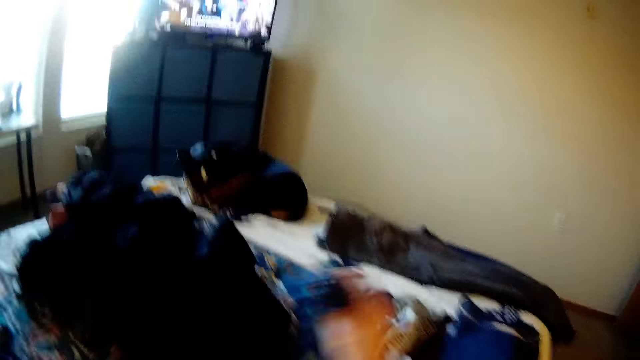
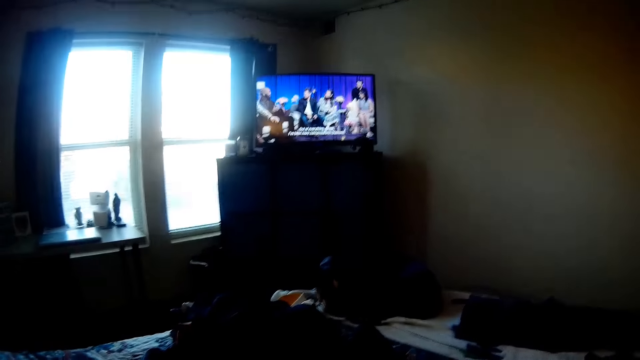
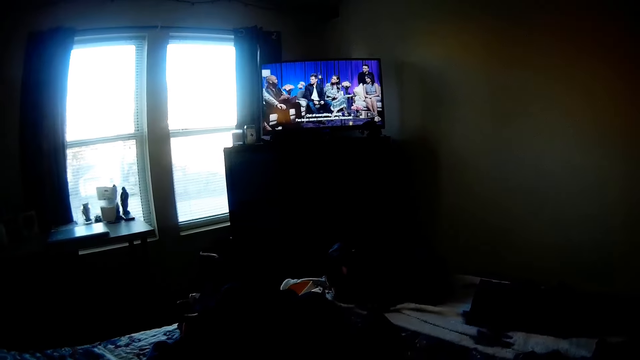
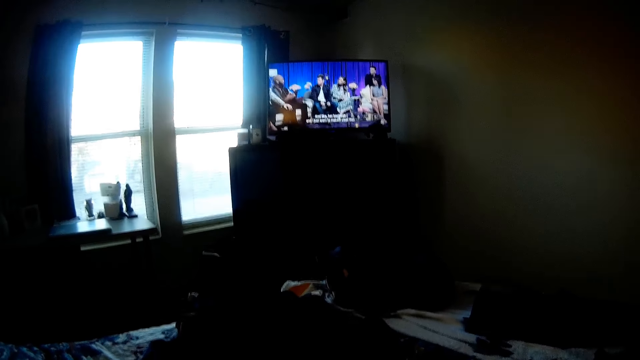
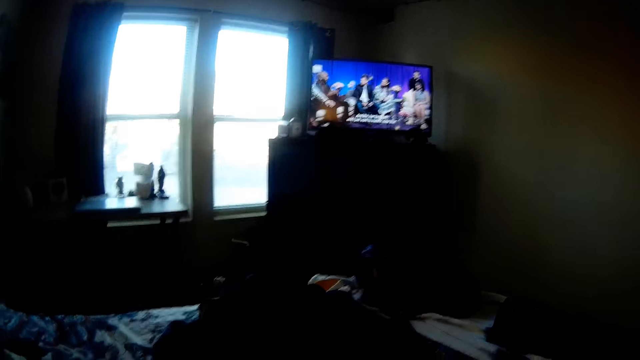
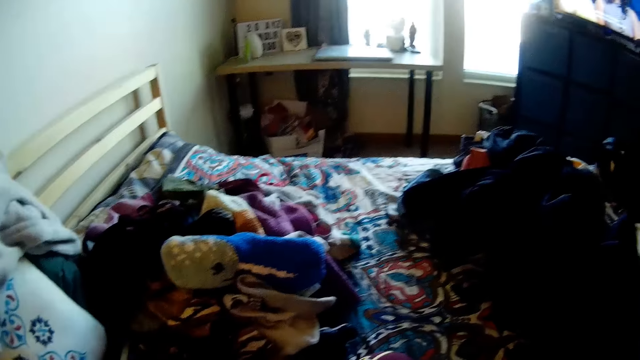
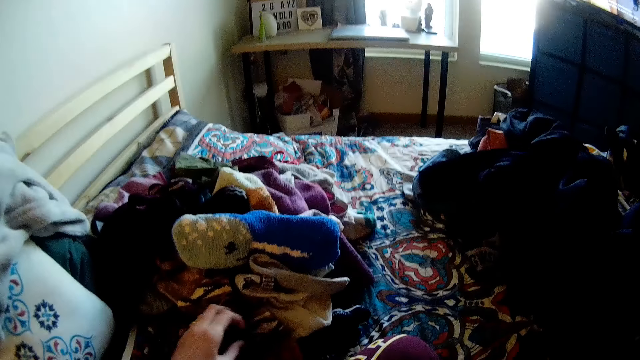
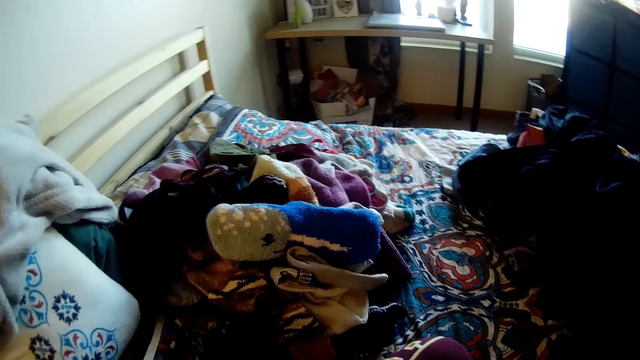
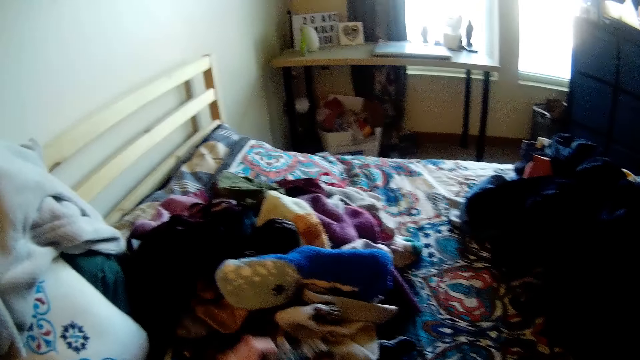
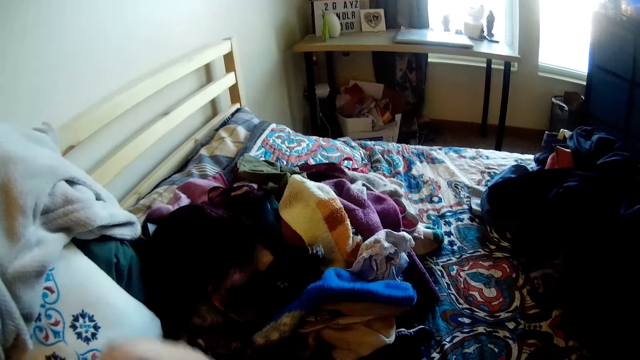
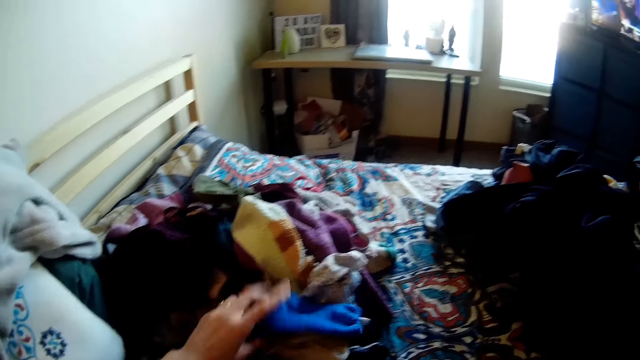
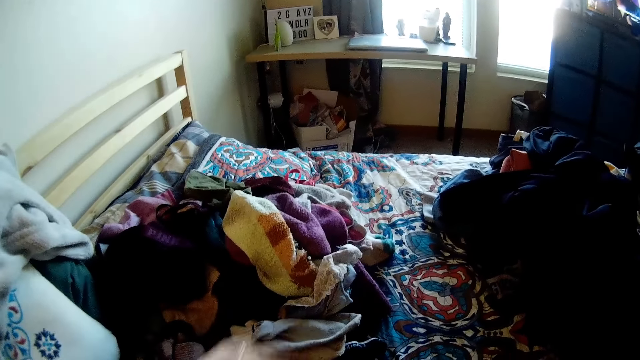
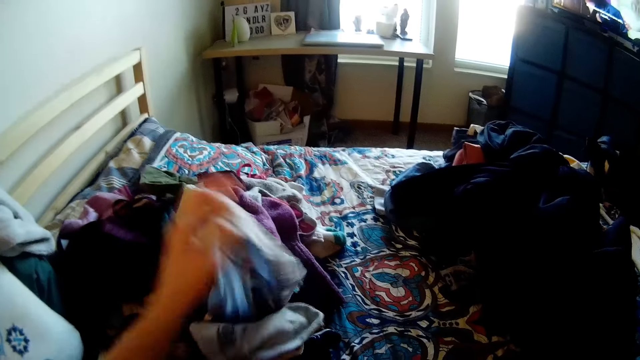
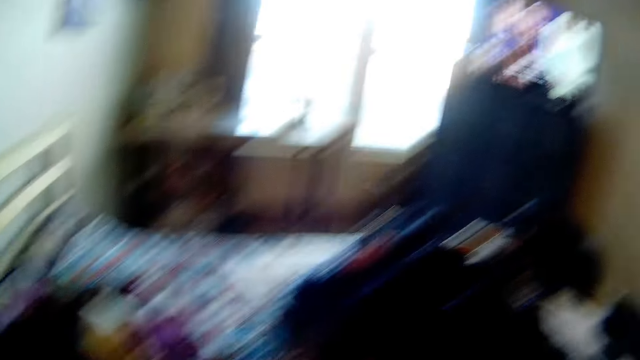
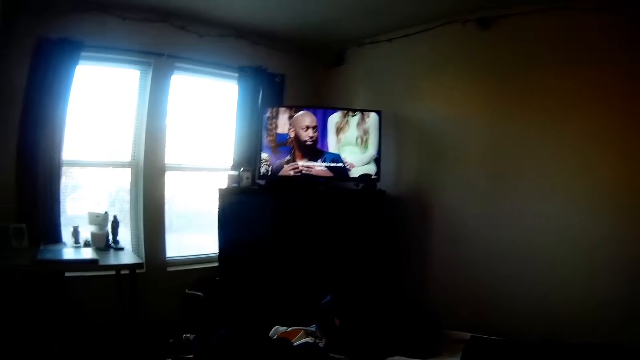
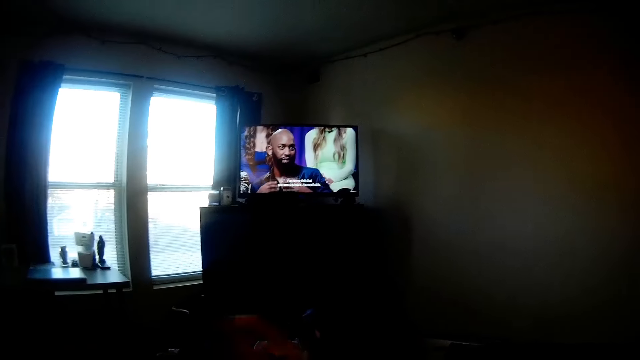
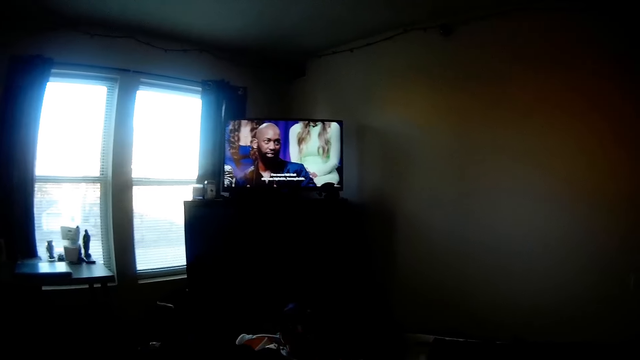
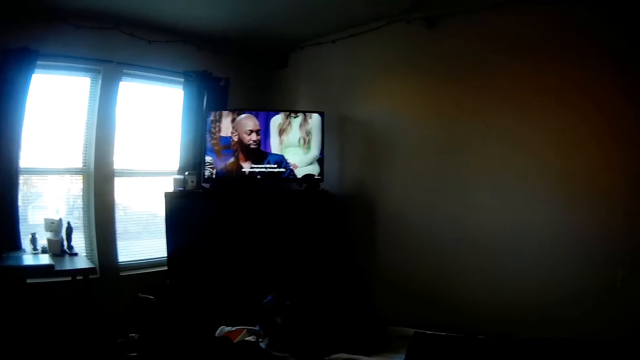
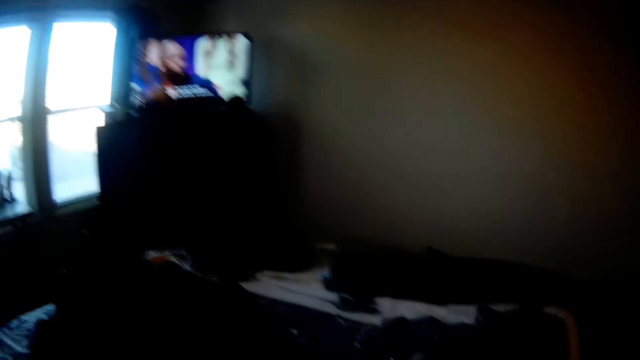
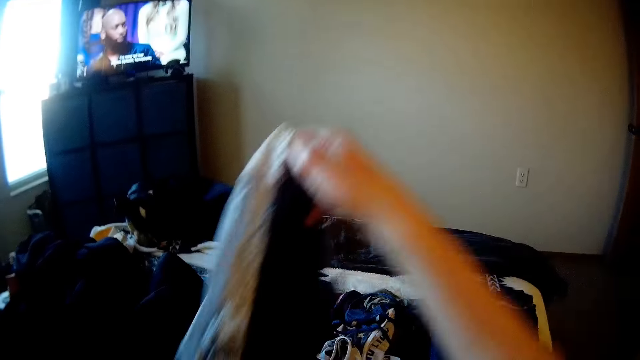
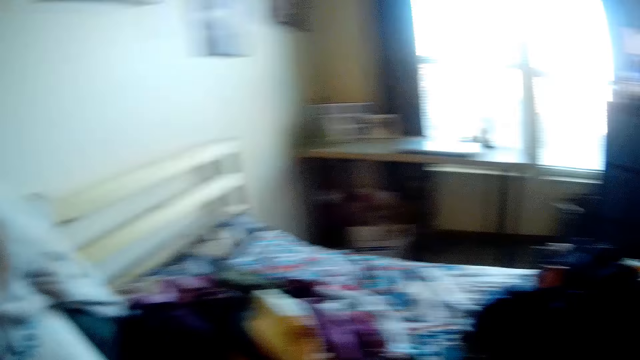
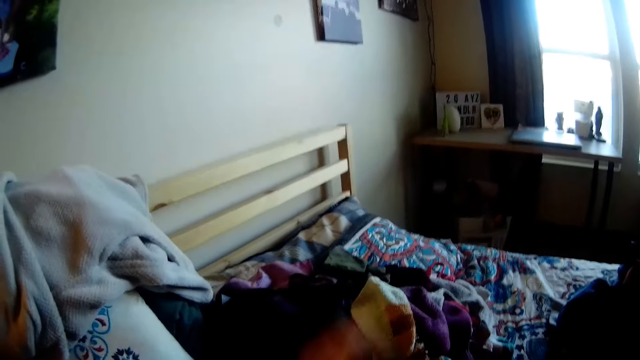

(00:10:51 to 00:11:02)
The camera wearer watches the television.

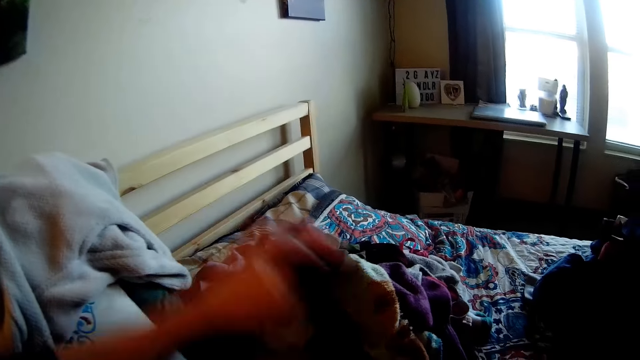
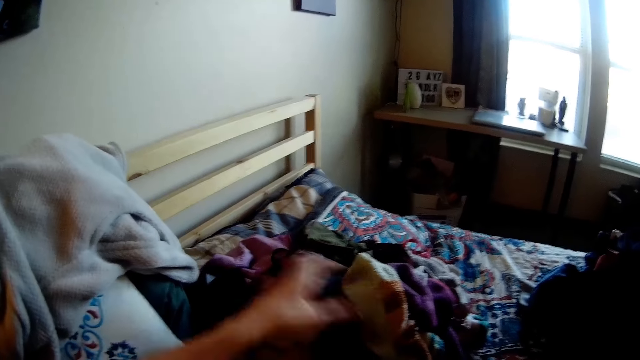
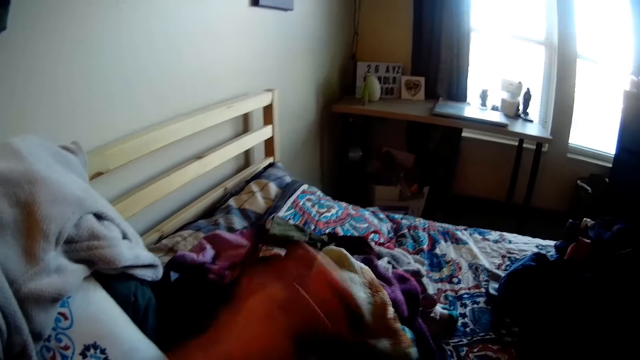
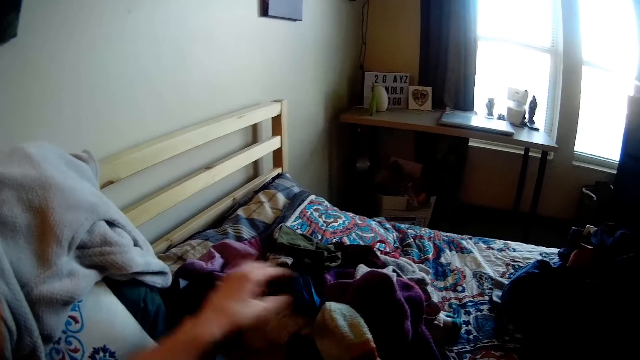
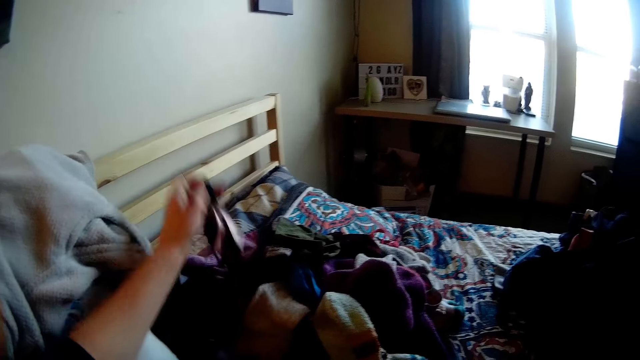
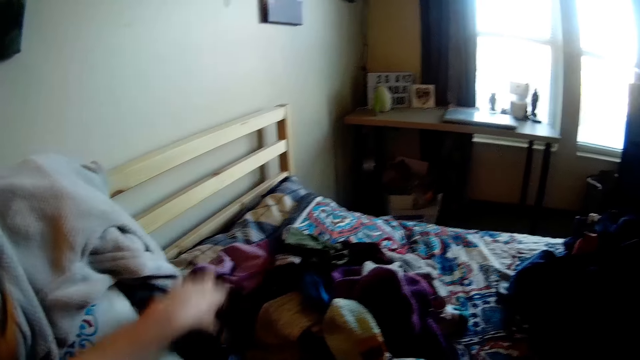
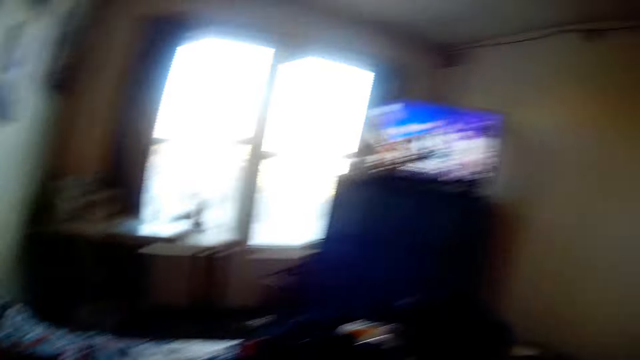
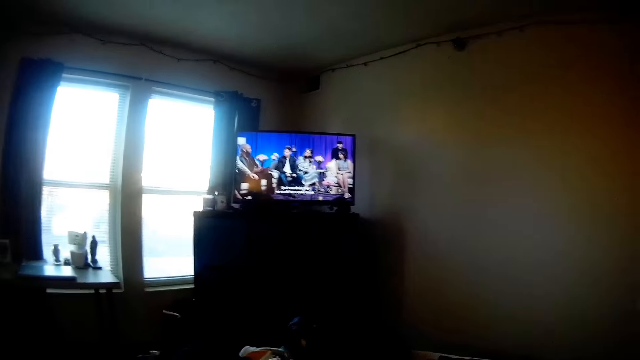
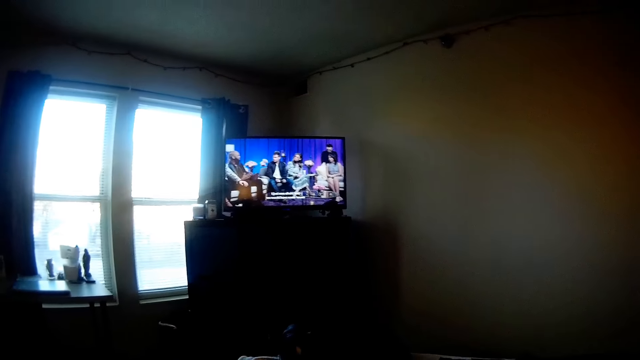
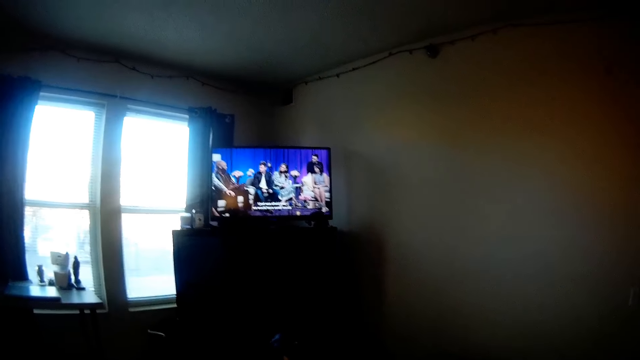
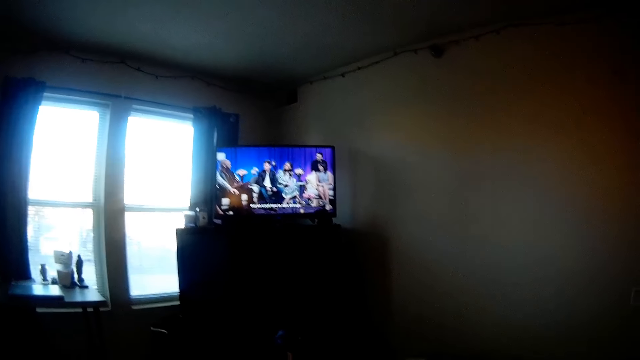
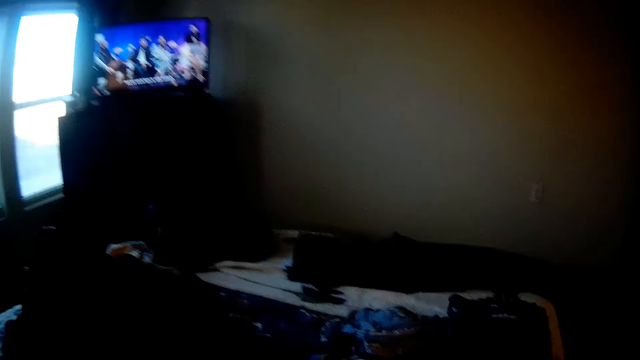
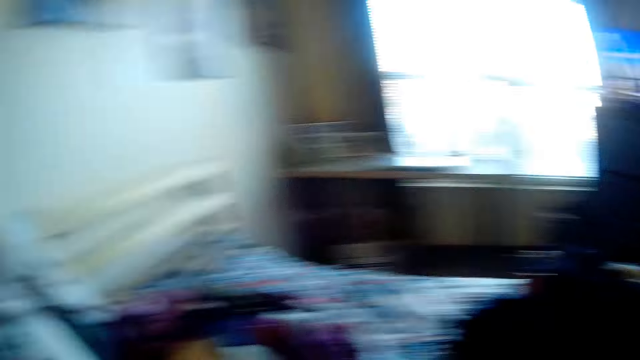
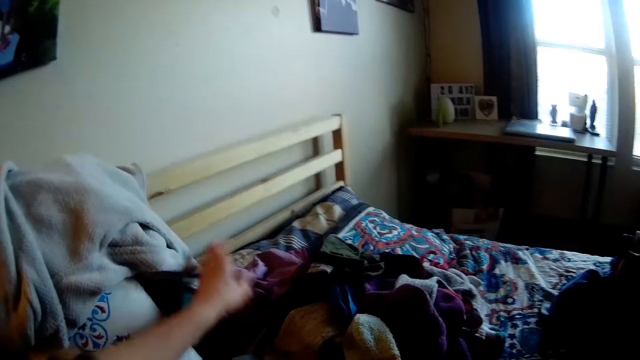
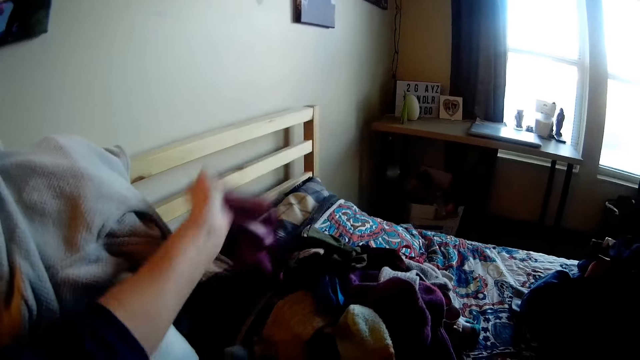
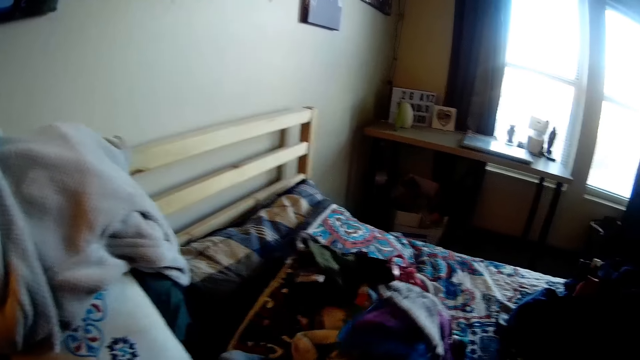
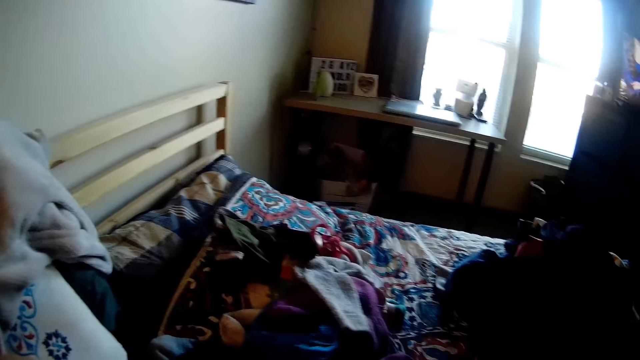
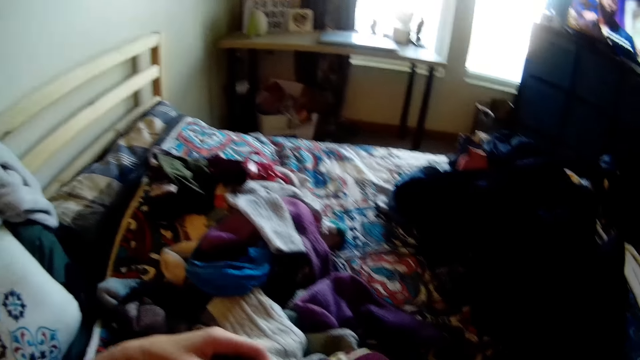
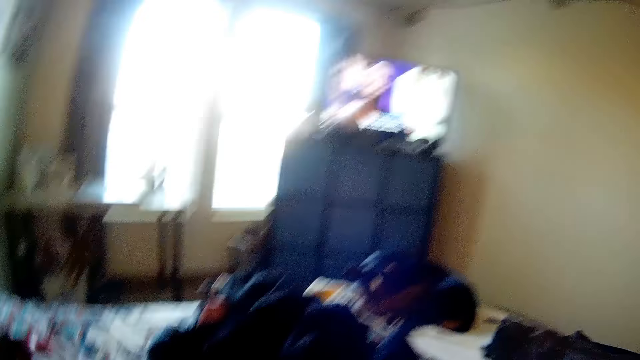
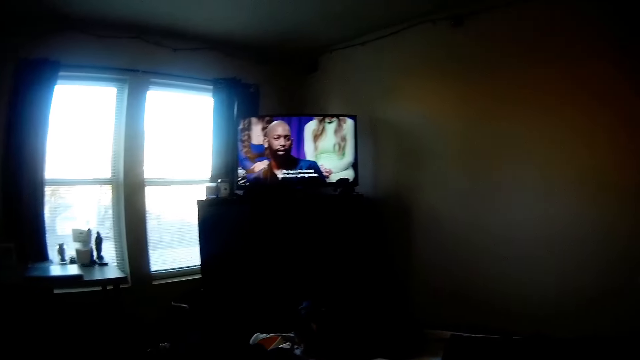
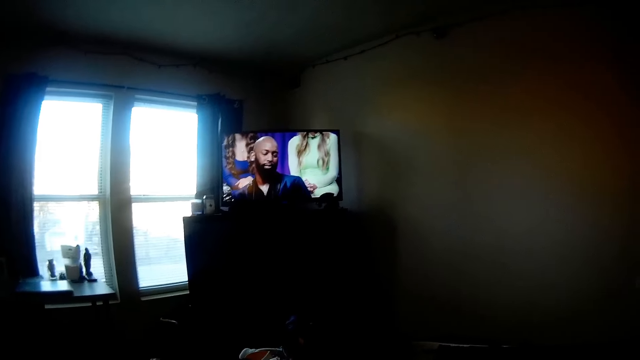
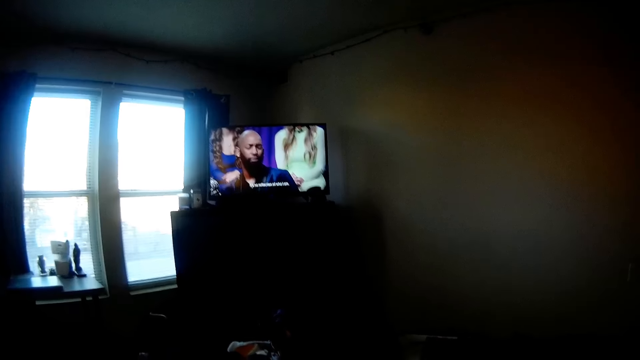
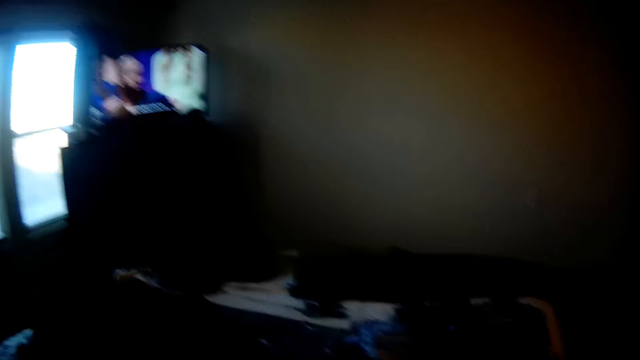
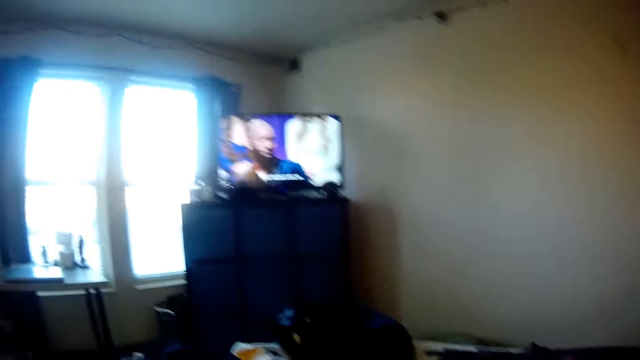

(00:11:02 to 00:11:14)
The camera wearer holds the cloth. They watch the television.
